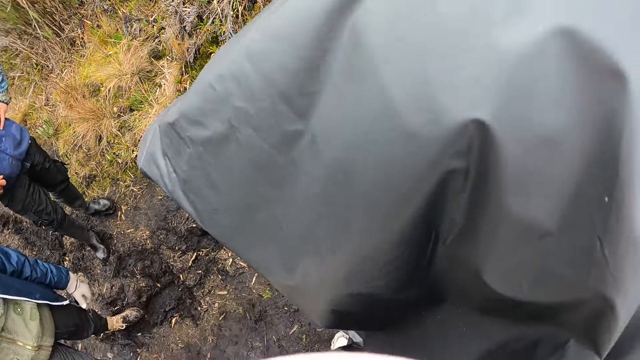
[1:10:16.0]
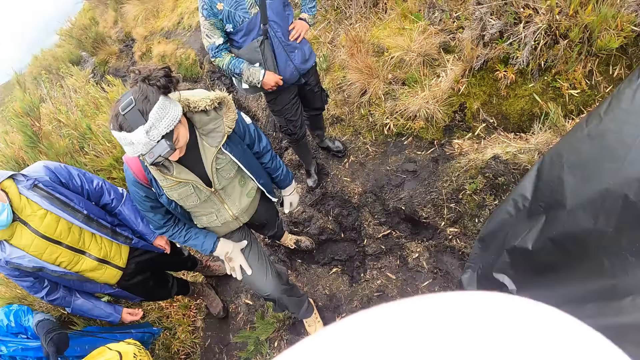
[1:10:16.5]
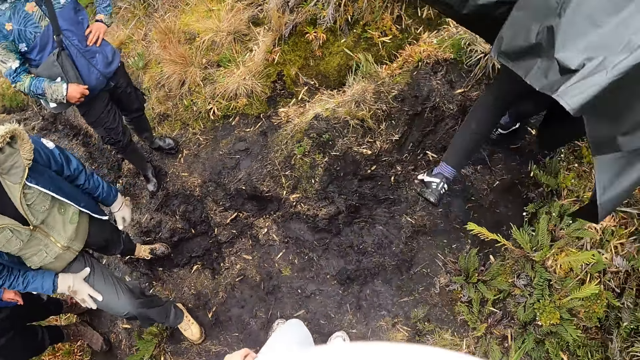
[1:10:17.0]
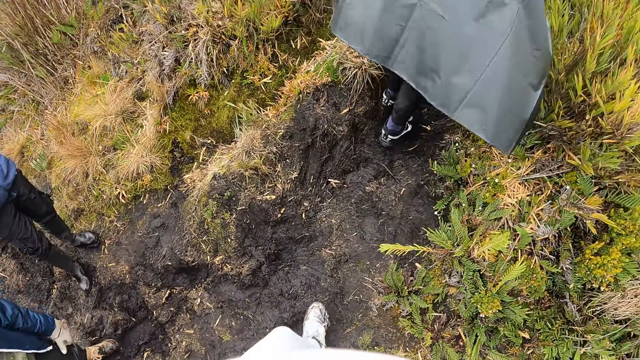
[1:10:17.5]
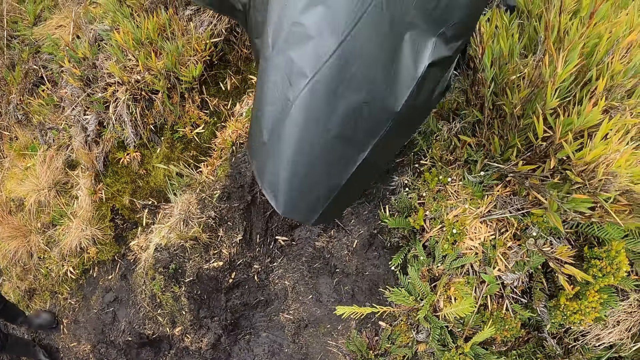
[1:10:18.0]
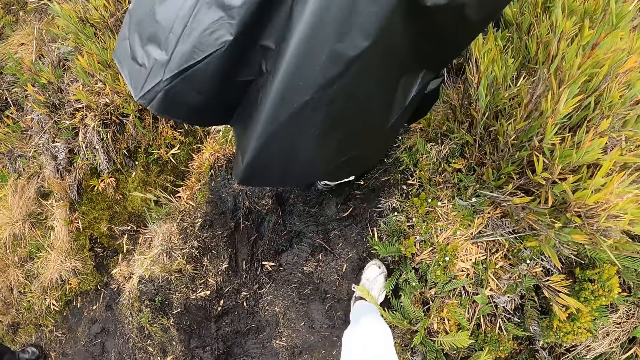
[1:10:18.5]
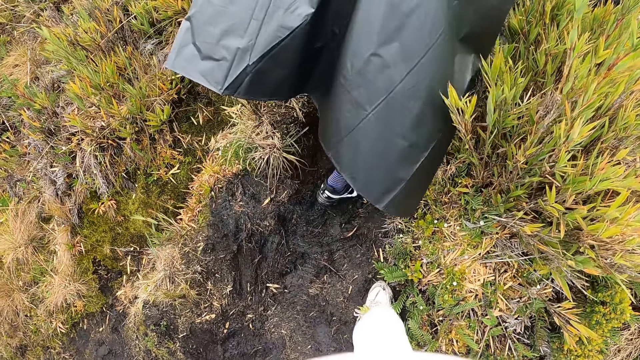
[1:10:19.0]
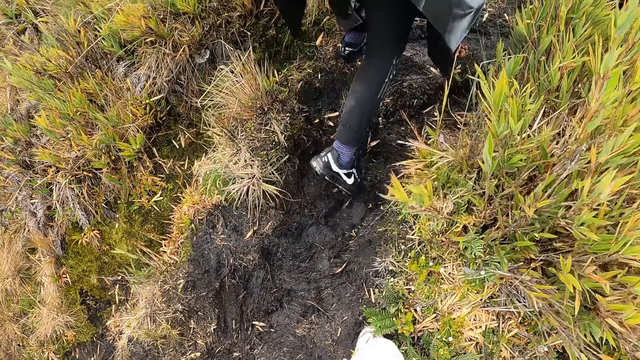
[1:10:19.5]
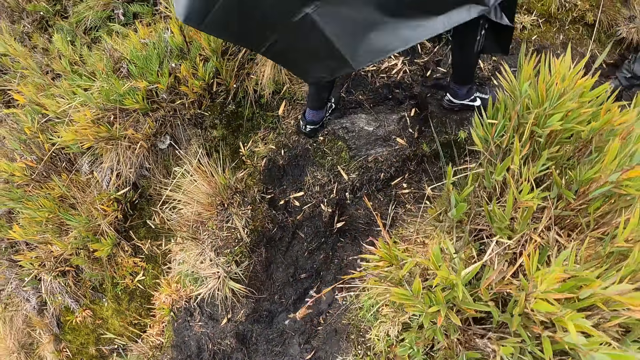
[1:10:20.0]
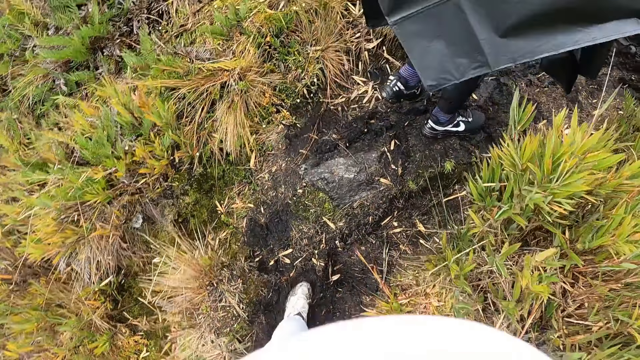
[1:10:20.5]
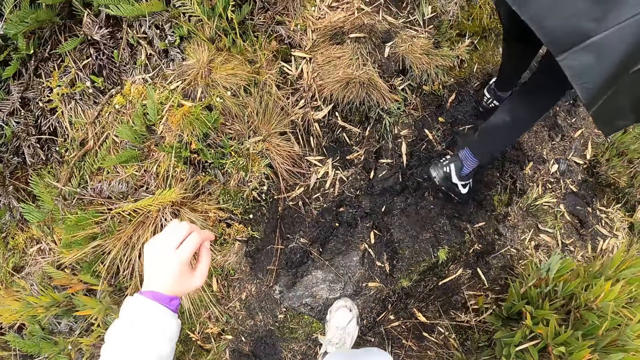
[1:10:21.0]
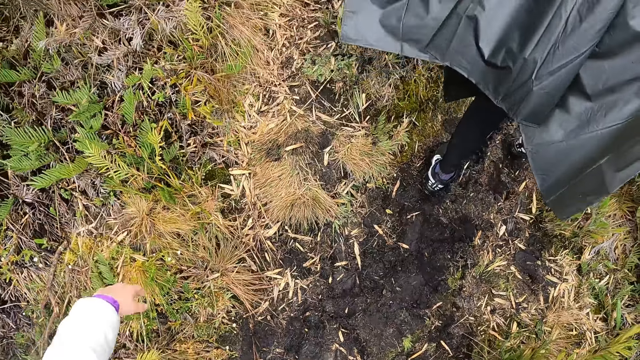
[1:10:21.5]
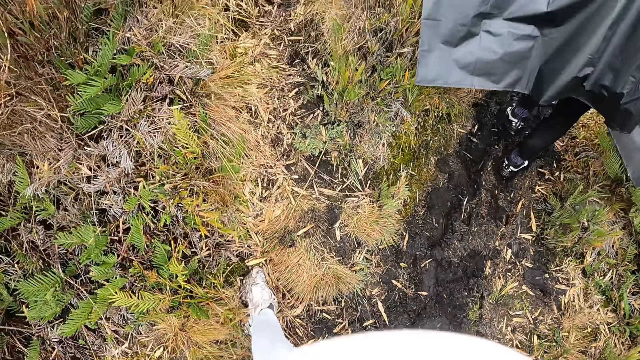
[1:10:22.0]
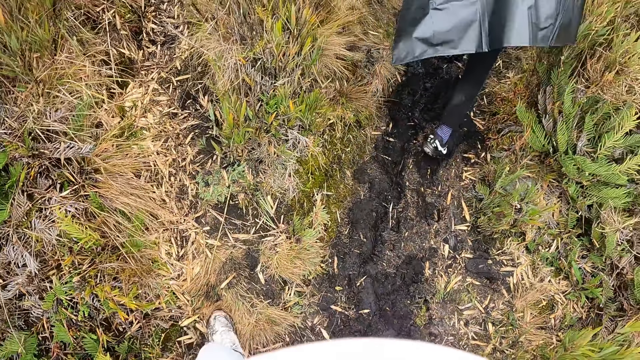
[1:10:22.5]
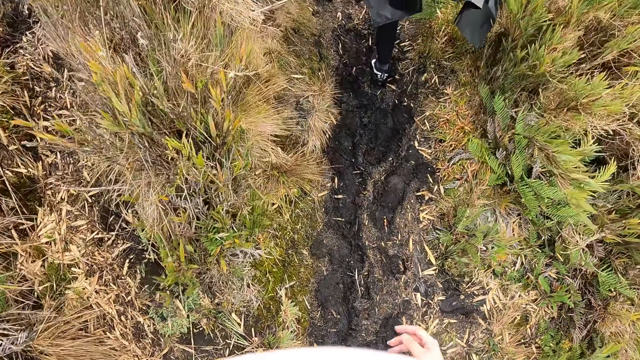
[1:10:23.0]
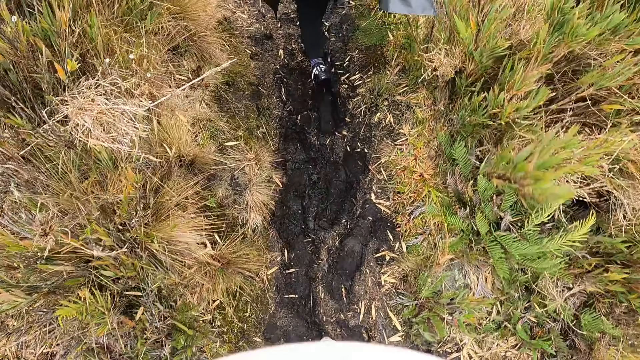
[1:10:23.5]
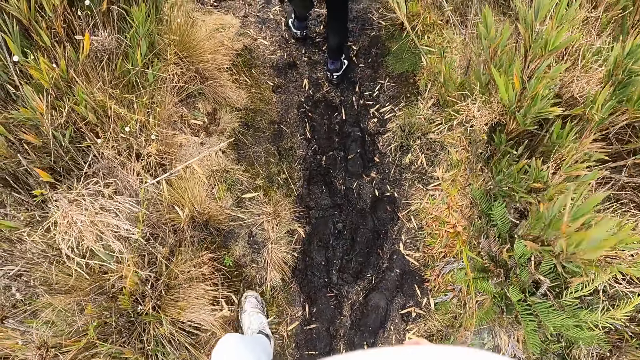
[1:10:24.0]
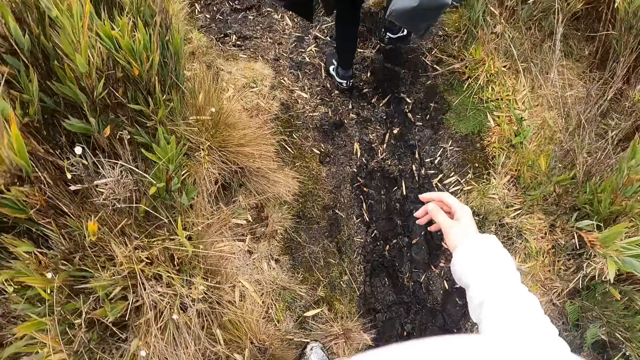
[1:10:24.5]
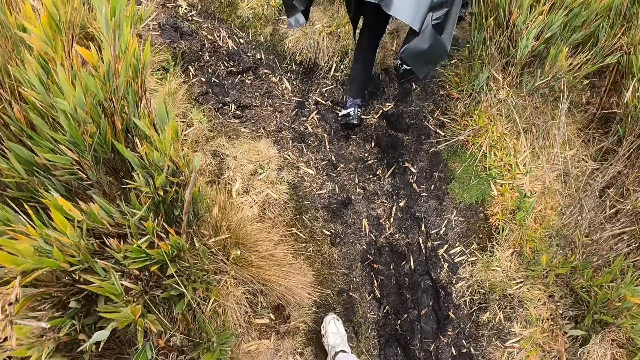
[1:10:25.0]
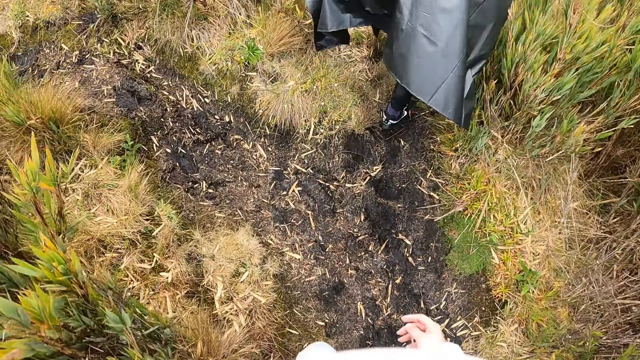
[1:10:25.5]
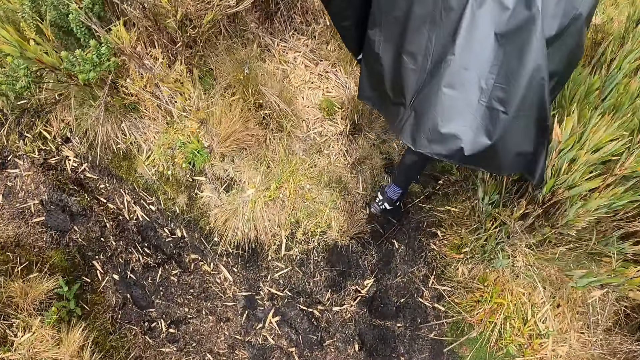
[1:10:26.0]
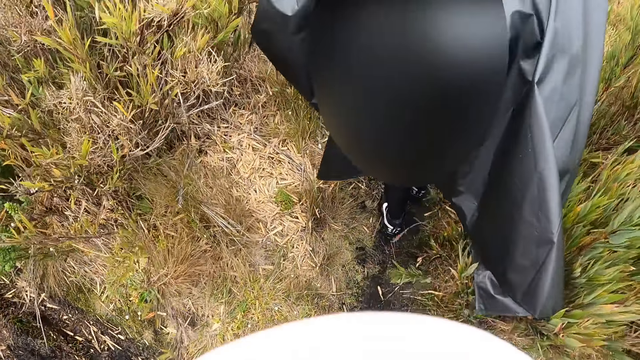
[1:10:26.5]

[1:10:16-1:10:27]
The camera wearer holds the phone with her right hand. A woman walks around. The camera wearer walks around.

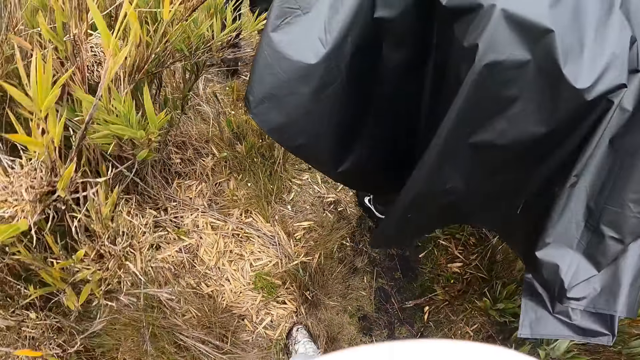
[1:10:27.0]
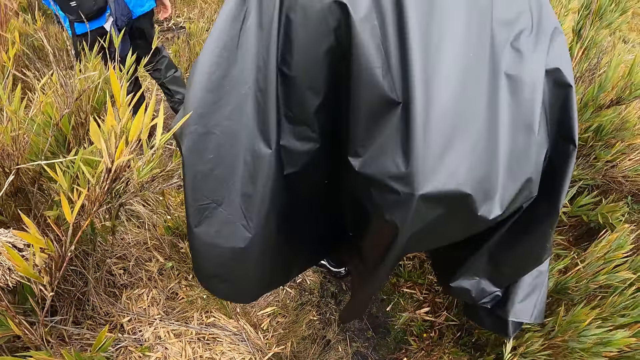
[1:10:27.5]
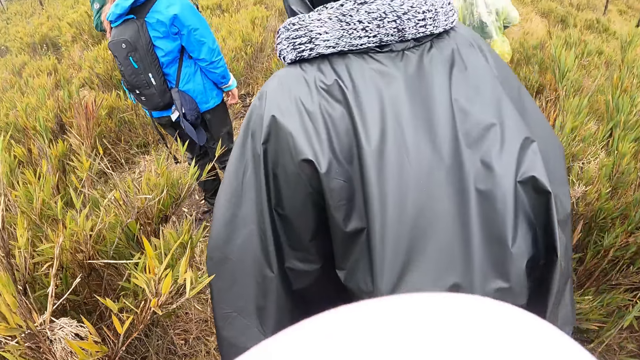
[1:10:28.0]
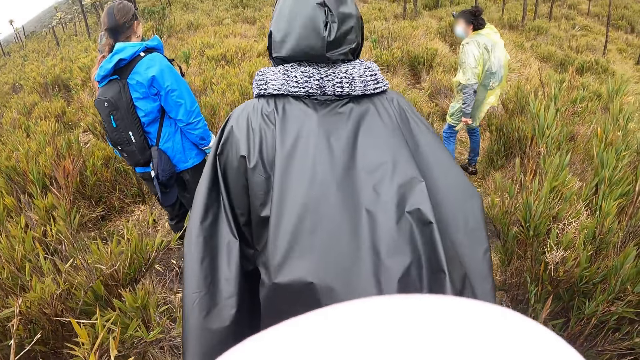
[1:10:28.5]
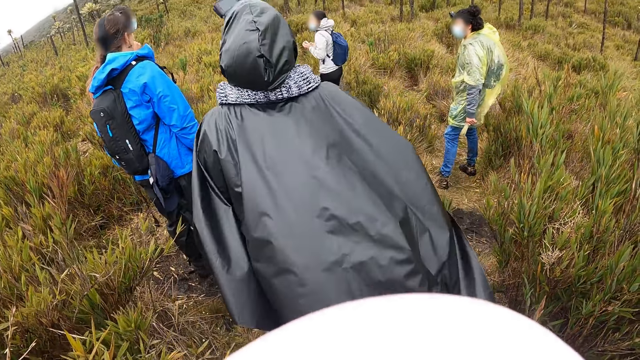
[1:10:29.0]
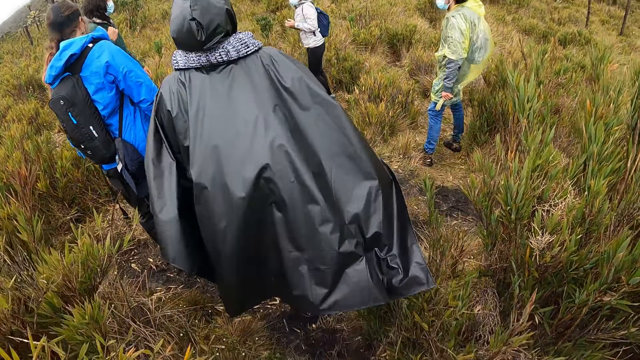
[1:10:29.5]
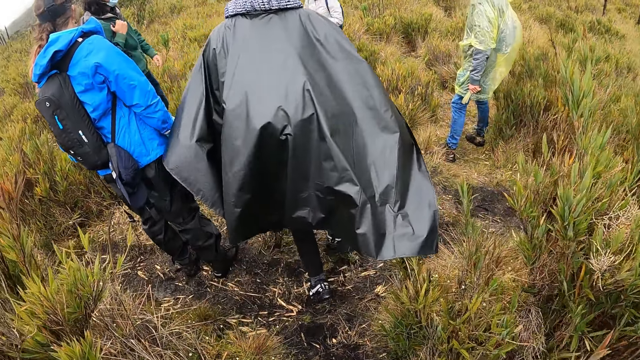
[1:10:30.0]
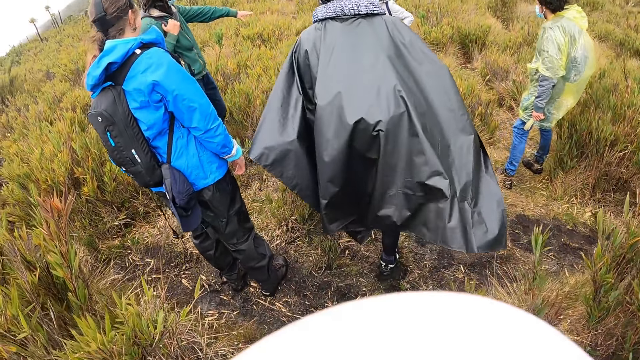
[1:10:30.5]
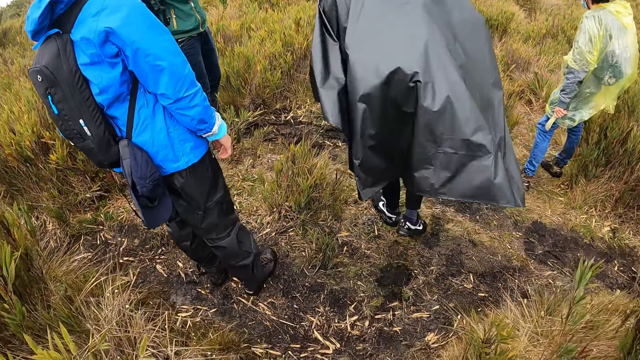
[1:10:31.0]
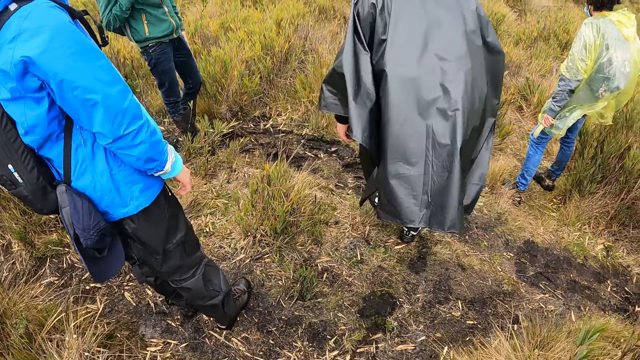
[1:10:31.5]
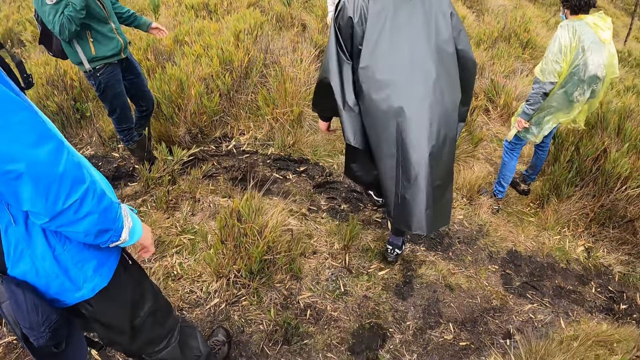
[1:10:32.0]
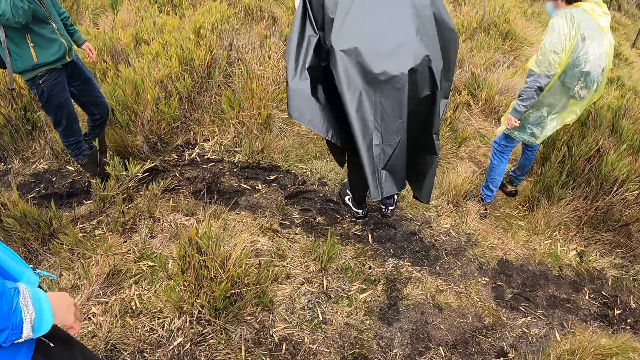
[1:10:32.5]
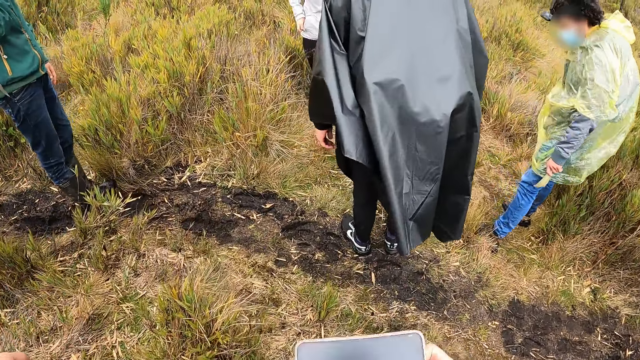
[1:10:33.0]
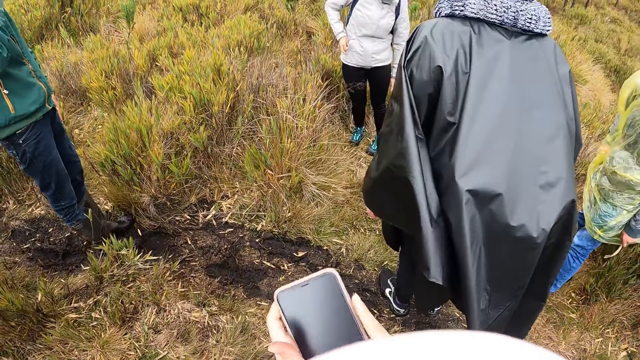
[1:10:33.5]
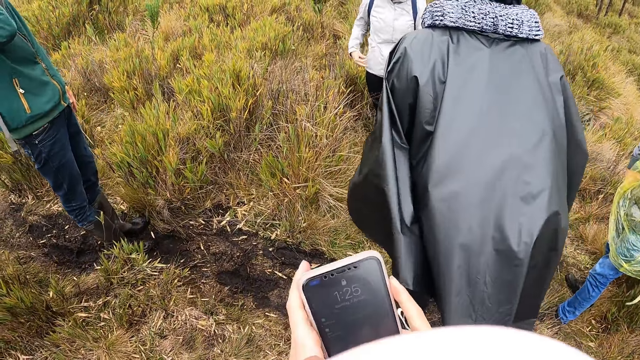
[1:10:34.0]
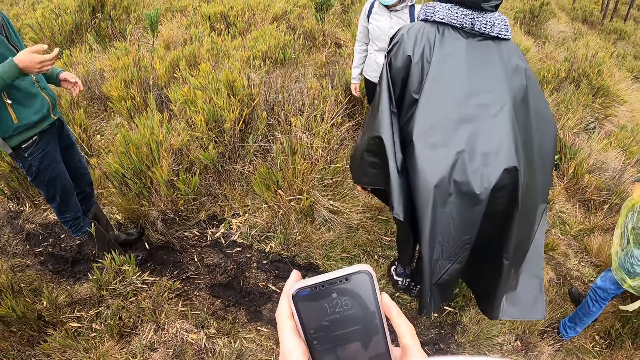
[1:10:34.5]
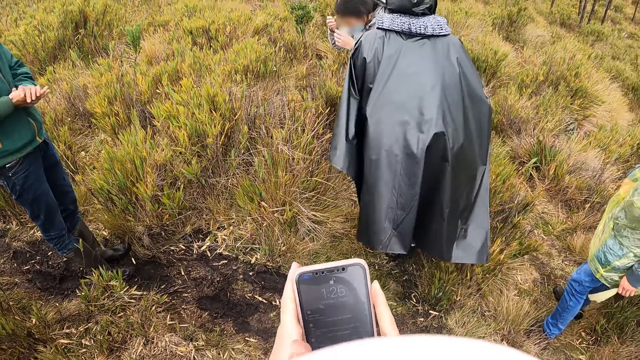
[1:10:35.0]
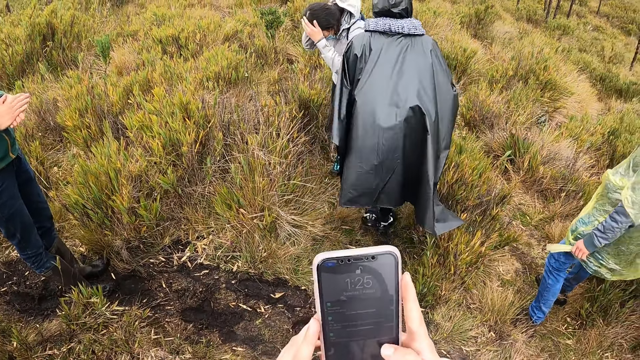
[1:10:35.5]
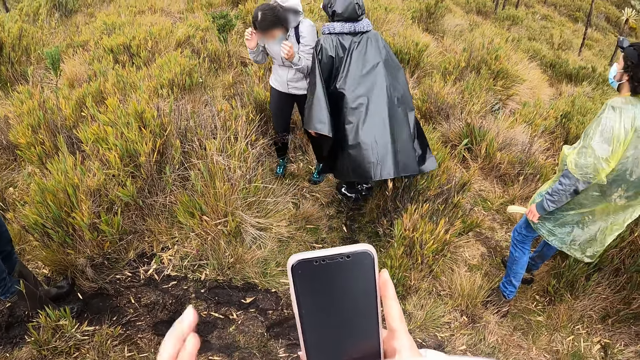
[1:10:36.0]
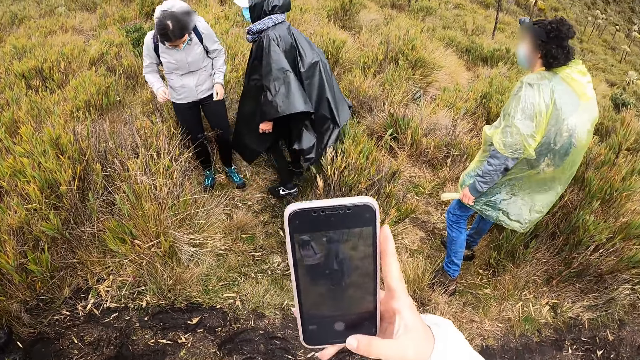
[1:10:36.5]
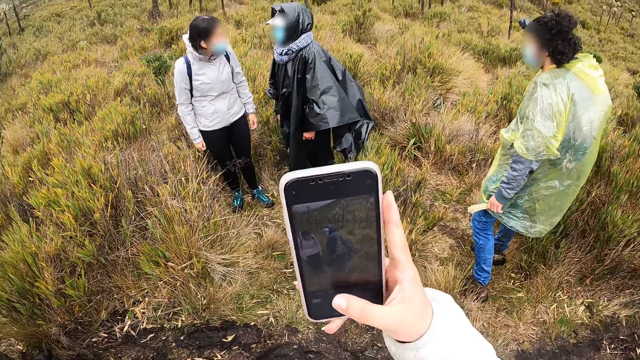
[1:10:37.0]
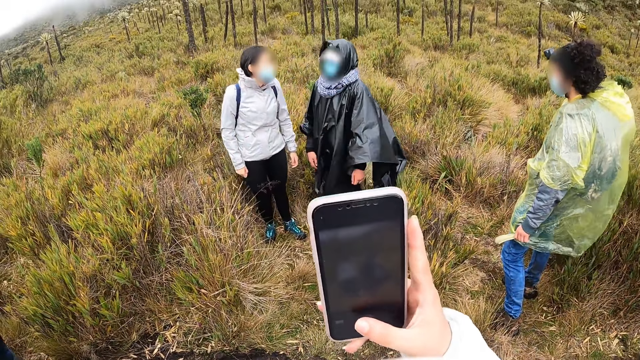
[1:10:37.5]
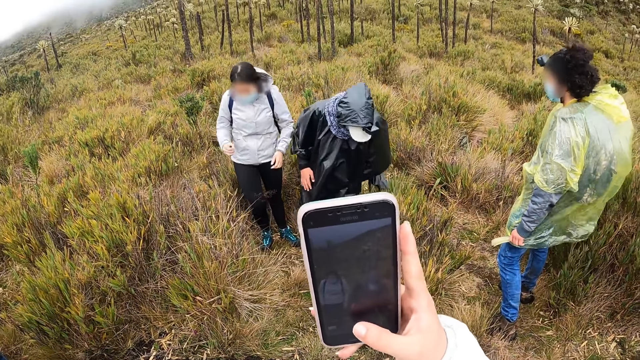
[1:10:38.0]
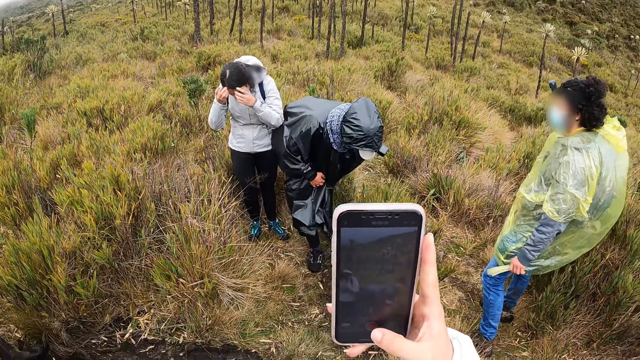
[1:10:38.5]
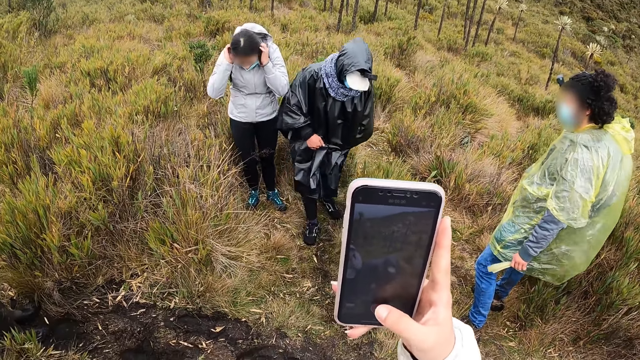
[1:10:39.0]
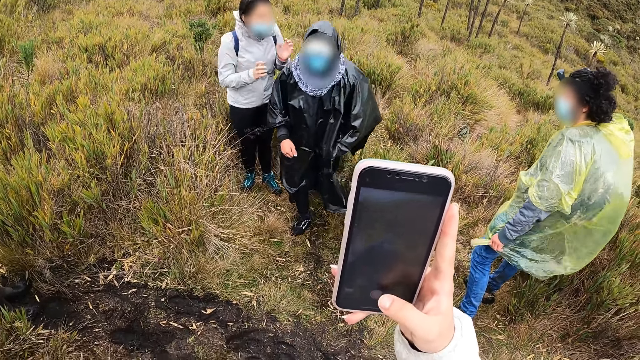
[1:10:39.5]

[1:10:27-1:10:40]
A woman stands upright. Another woman walks around. The camera wearer holds the phone with both hands. She operates the phone with both hands. She operates the phone with her right hand. She takes a picture of a man and another woman.
